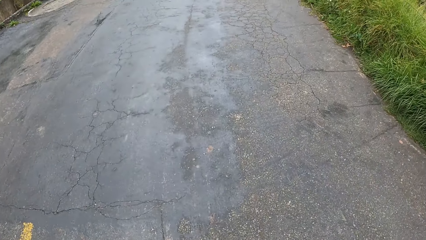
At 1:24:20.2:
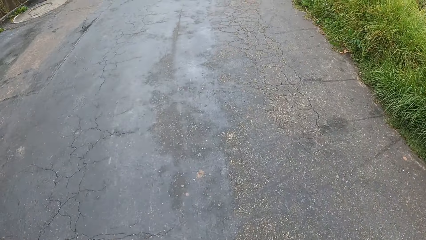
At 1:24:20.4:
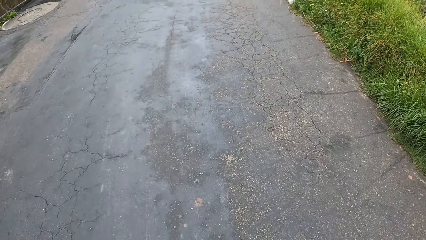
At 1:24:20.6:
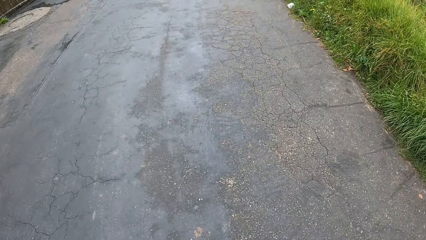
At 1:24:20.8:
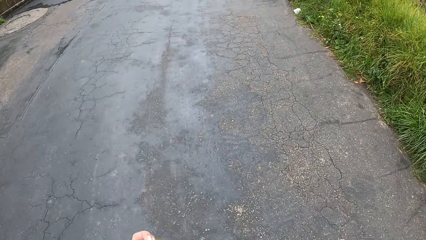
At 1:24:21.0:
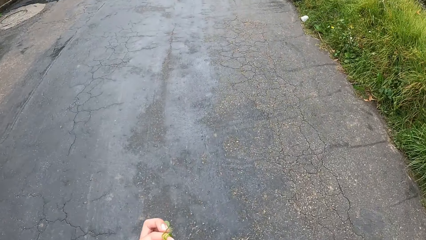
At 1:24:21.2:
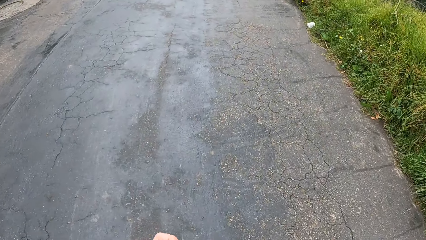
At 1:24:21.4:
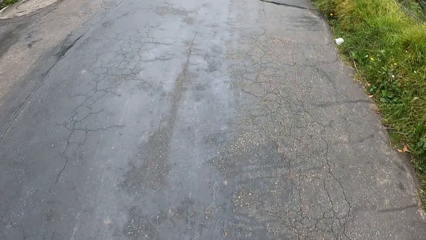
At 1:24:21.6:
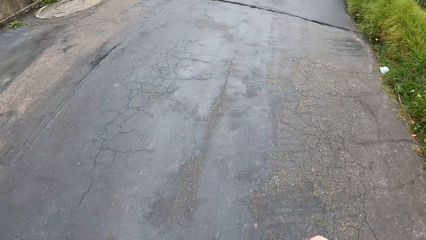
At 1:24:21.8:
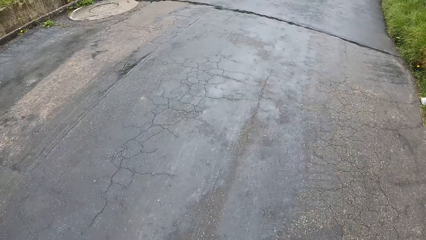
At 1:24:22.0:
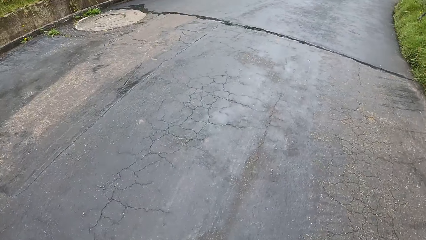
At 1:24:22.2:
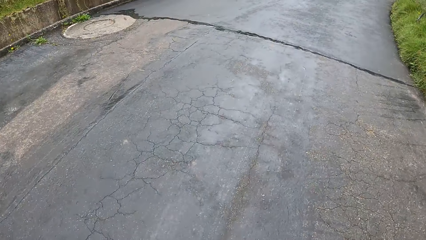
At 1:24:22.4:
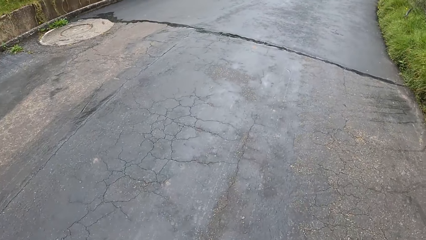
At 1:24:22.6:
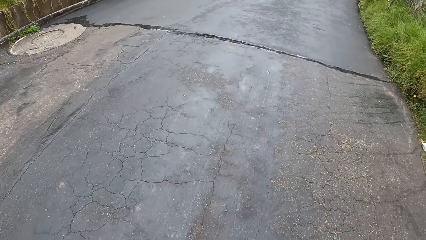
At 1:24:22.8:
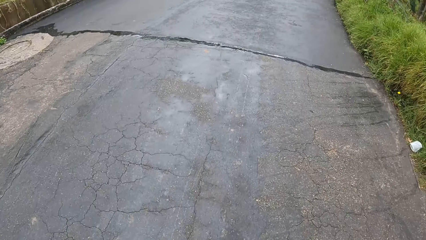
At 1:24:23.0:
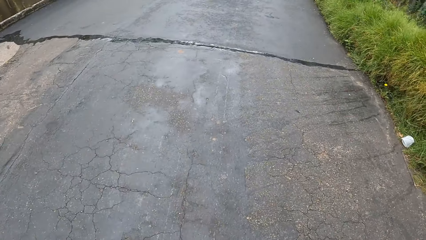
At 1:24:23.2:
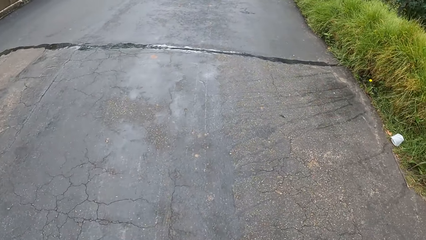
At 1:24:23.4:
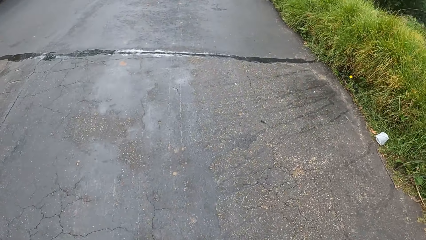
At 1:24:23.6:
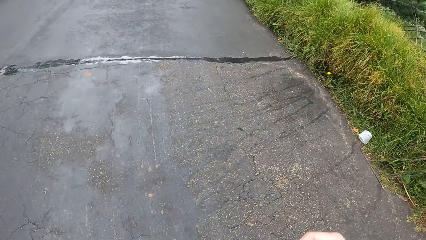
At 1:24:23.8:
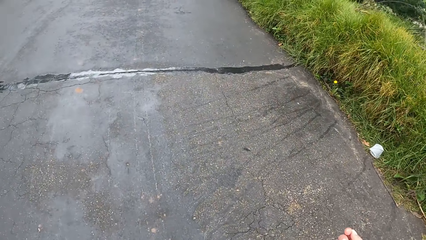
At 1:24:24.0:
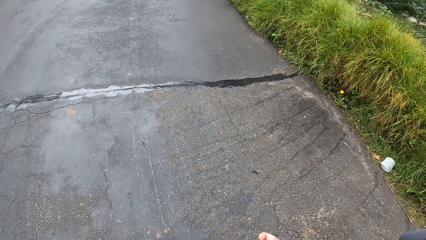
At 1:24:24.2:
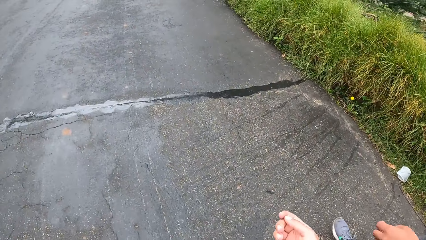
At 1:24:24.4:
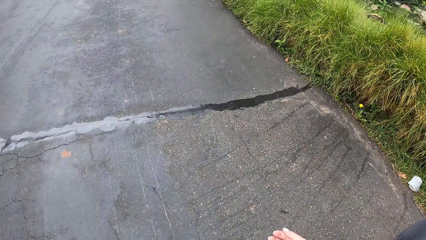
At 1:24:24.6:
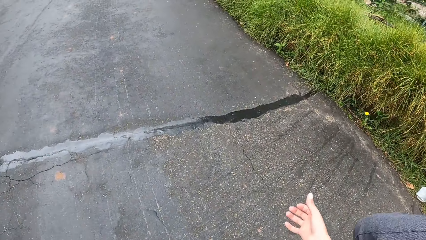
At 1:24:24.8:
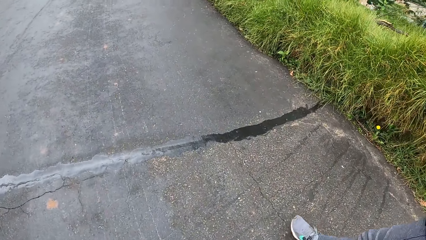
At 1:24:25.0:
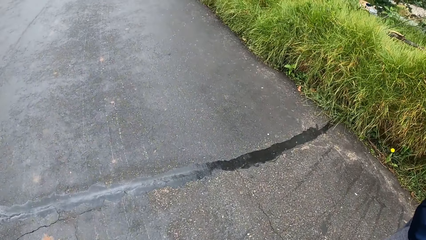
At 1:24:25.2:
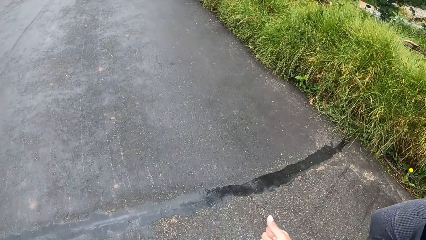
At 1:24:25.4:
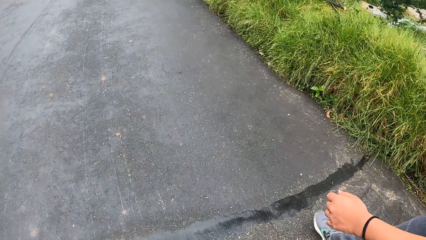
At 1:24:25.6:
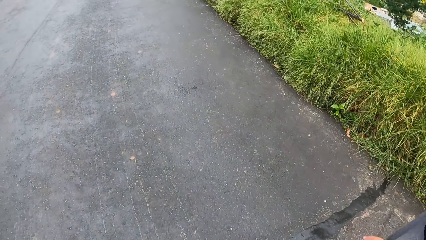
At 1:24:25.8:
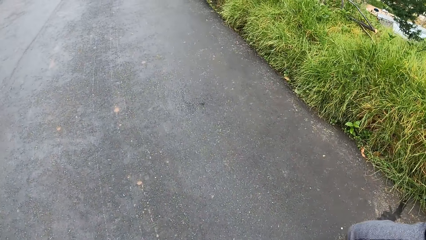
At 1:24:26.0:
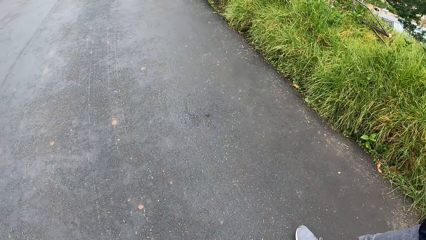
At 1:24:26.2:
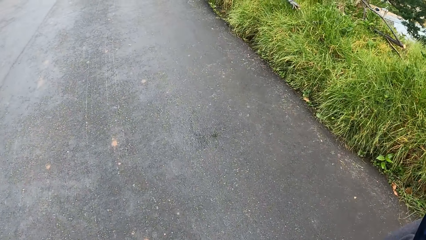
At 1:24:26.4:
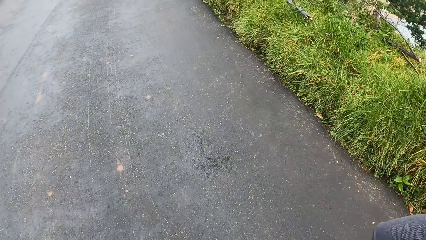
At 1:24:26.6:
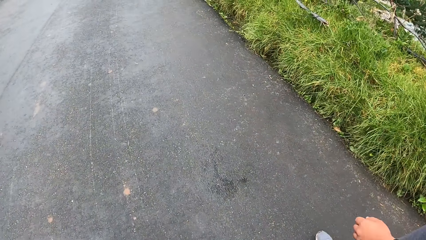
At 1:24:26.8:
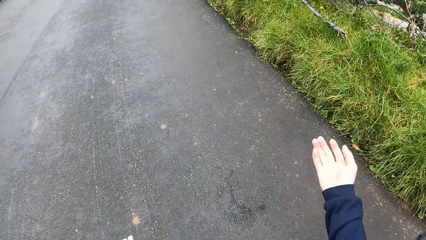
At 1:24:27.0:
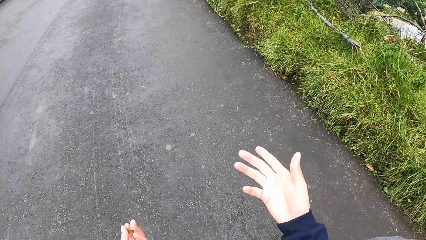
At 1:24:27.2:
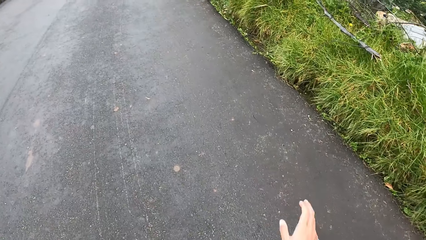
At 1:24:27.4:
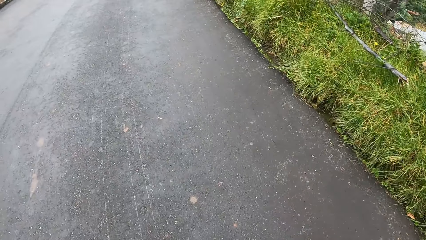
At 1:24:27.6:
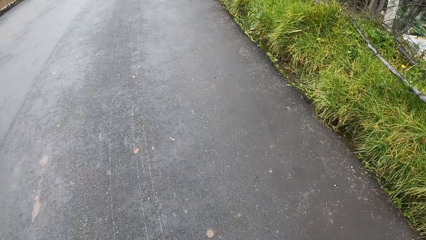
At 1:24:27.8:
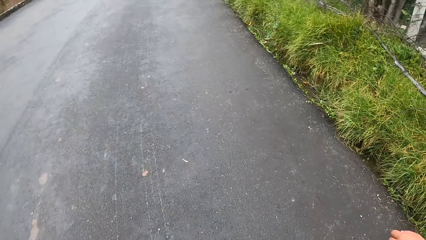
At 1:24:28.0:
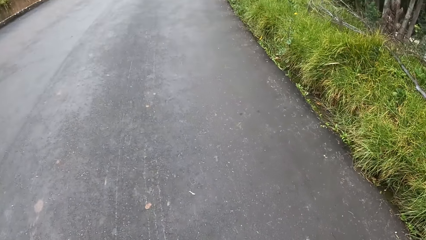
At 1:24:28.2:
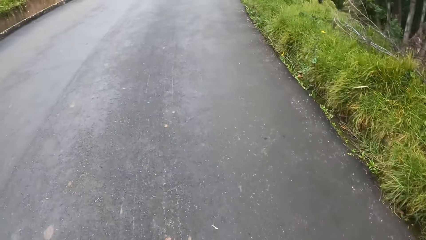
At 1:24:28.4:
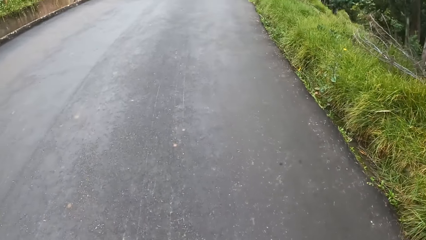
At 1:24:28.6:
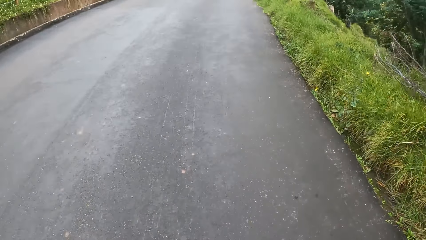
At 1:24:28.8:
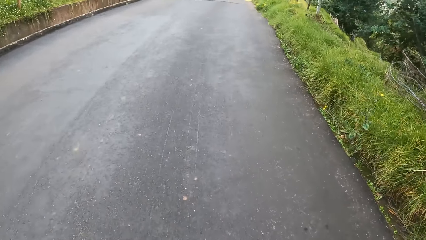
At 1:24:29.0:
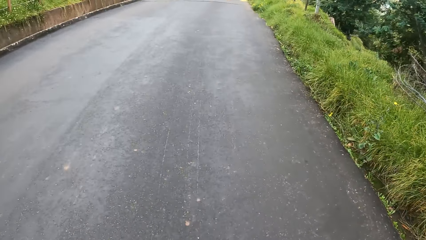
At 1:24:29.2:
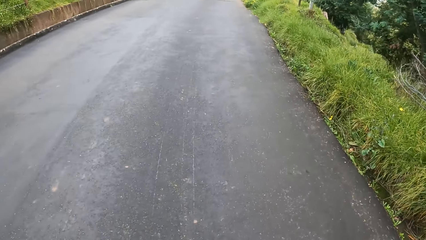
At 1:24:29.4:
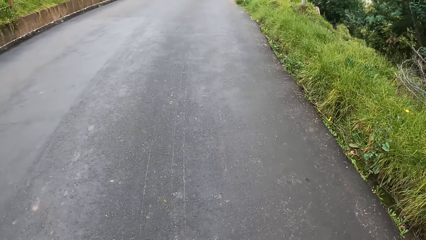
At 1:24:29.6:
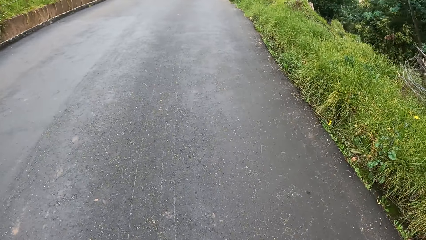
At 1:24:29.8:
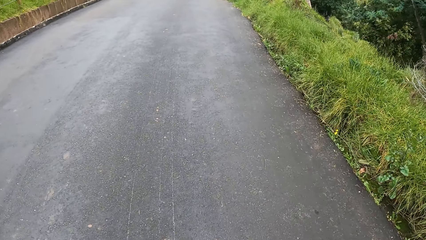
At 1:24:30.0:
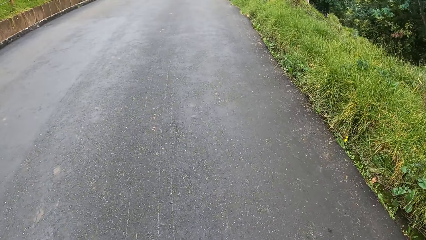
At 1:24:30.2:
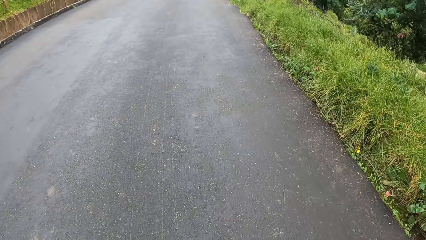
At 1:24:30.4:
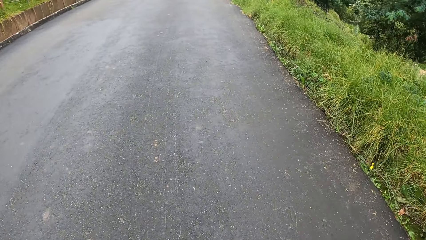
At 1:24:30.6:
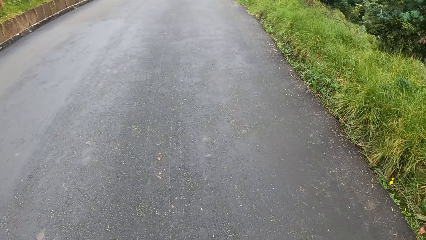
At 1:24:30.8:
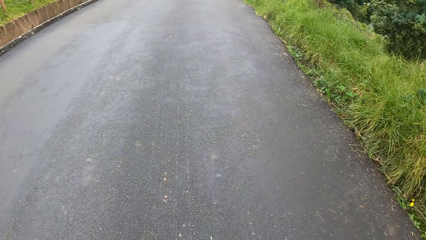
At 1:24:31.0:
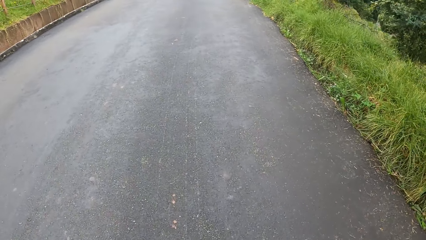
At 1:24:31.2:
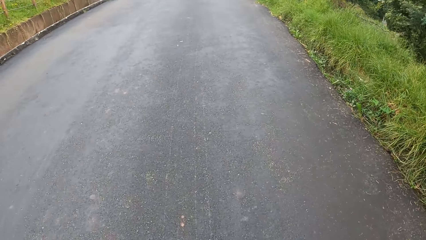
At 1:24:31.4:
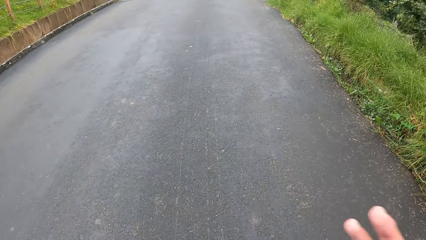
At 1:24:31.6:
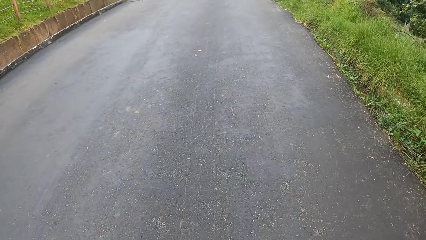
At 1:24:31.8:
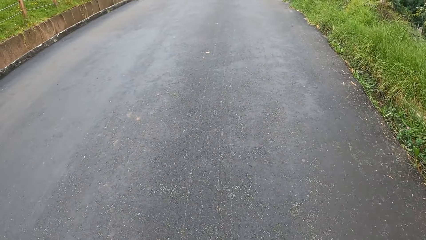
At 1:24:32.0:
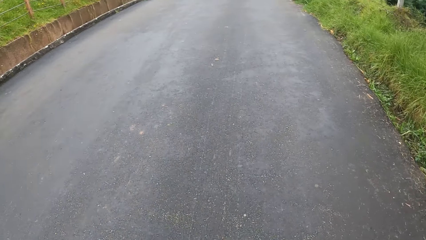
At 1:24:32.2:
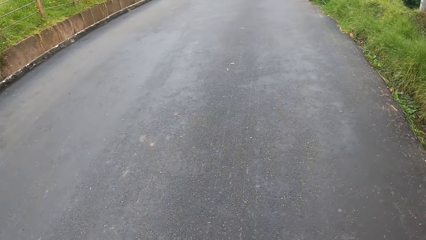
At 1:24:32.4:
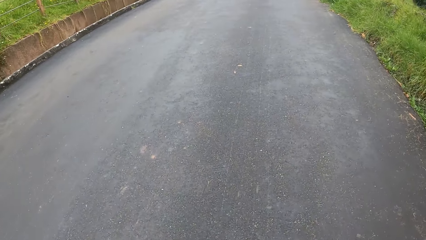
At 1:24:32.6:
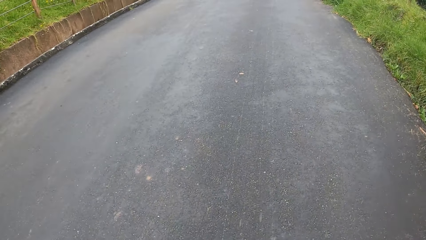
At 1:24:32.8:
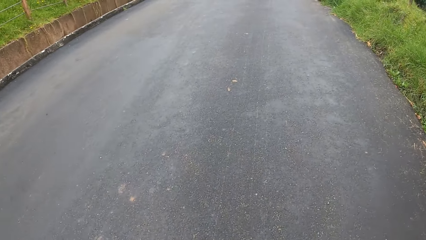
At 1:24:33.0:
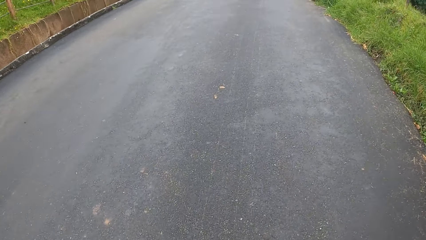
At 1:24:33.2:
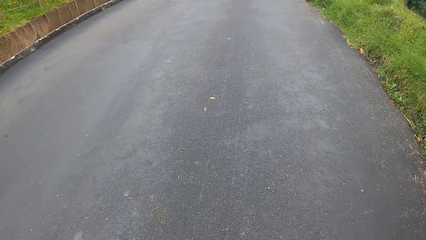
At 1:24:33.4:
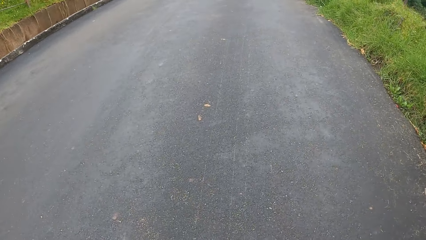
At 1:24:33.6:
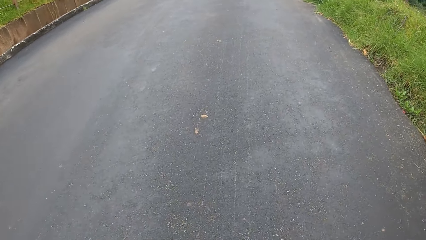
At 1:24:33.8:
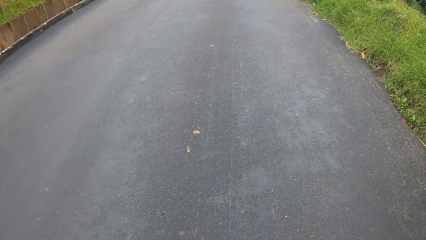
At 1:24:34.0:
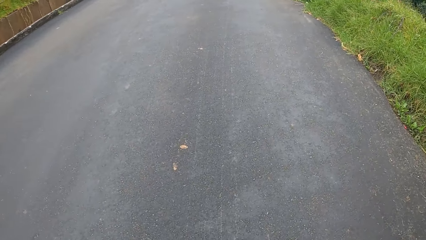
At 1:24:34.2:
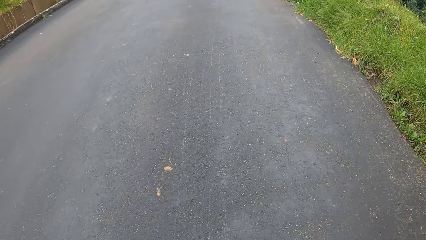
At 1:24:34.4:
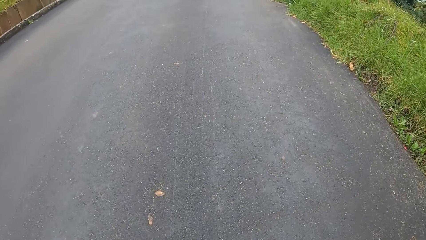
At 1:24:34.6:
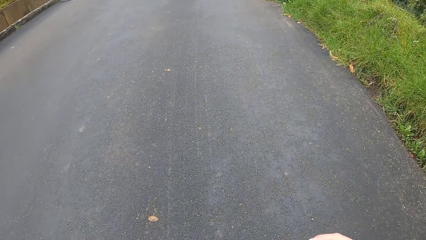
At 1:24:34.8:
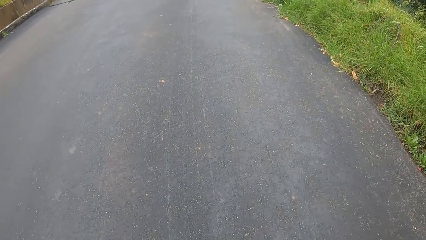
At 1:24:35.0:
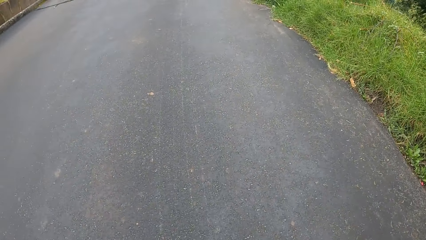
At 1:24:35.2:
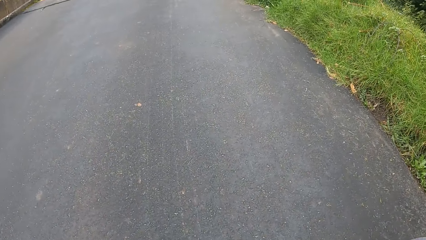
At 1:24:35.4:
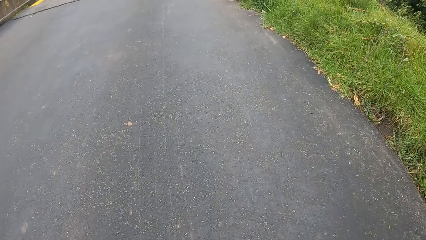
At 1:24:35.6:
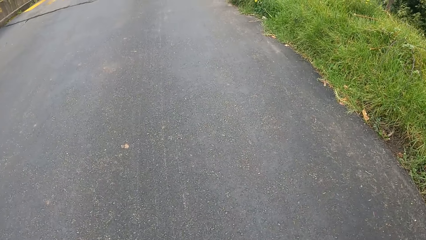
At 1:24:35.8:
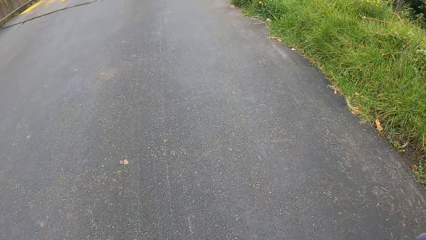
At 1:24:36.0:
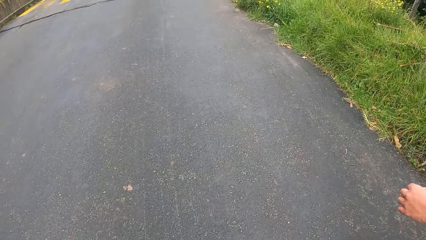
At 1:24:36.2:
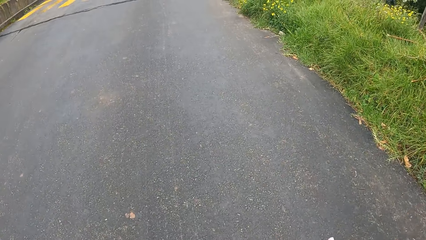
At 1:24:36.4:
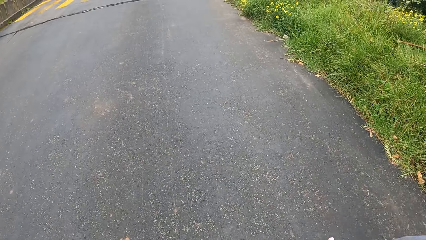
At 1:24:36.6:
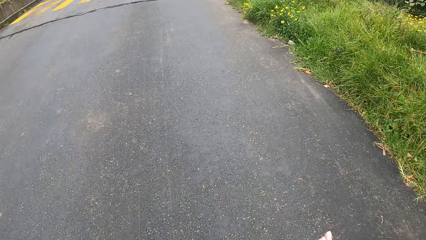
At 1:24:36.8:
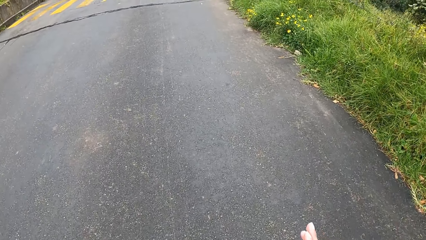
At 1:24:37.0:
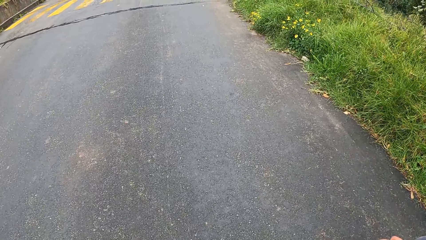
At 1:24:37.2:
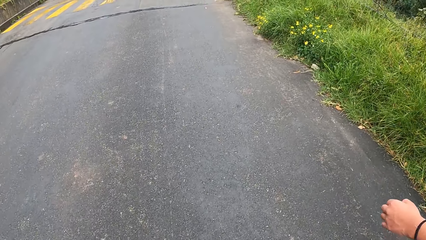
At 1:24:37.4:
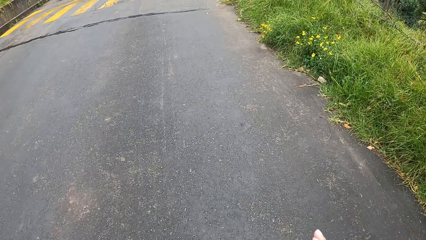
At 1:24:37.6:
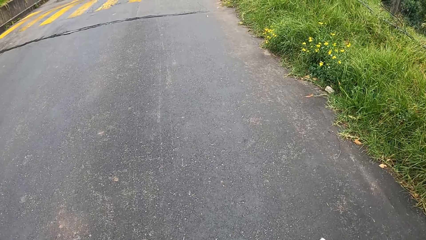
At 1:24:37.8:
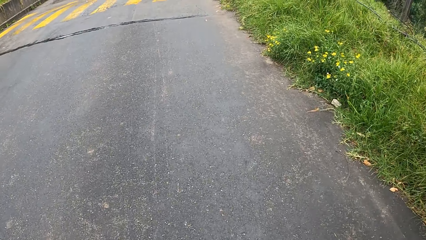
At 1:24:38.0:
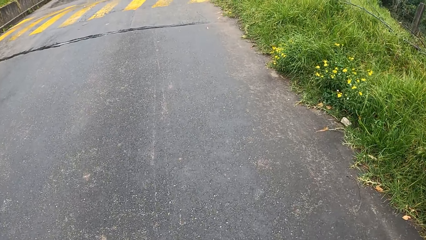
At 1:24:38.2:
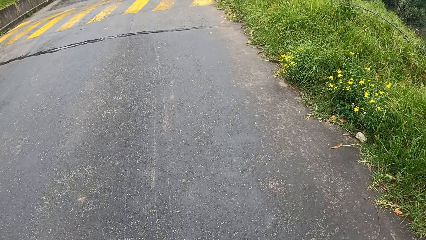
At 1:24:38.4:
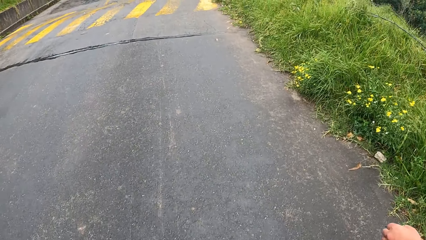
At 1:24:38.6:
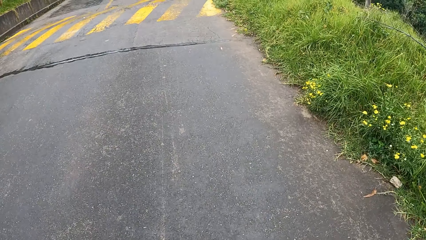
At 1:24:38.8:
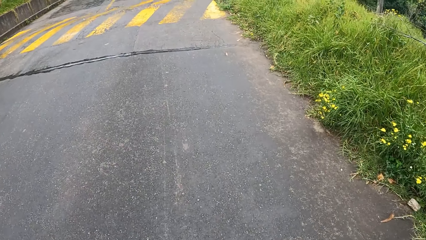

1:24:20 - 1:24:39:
The camera wearer looks around the road. They converse with a man. They walk along the road with the man. They converse with the man. They walk along the road with the man.
